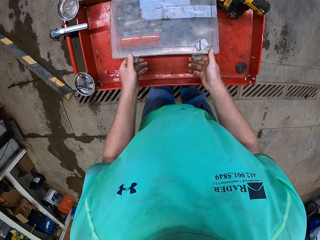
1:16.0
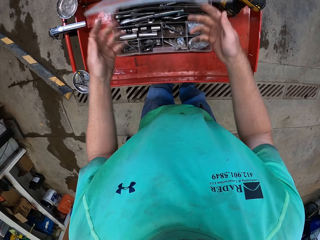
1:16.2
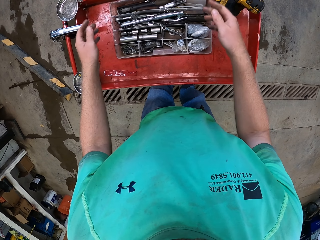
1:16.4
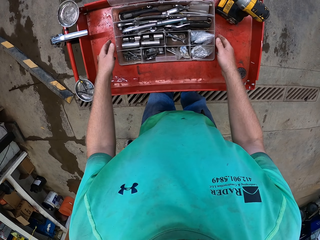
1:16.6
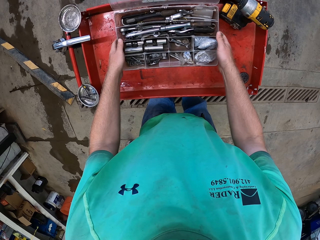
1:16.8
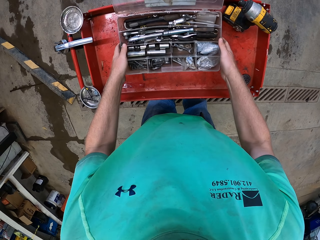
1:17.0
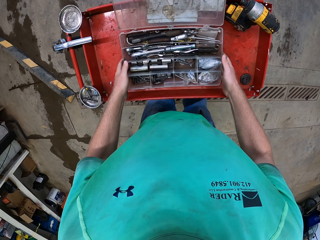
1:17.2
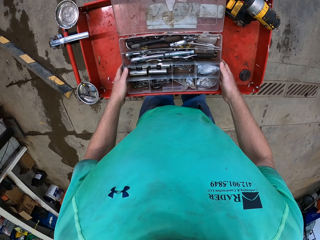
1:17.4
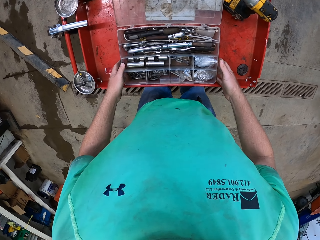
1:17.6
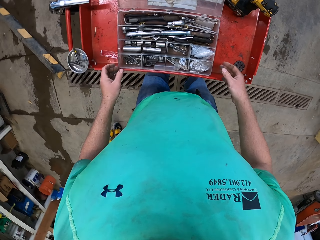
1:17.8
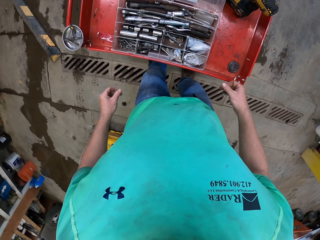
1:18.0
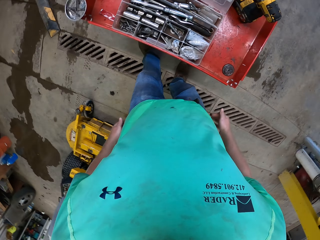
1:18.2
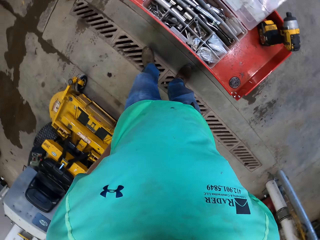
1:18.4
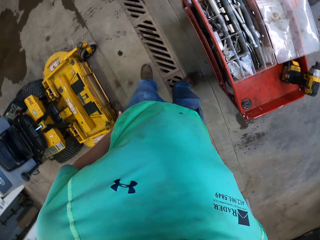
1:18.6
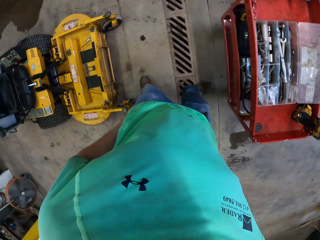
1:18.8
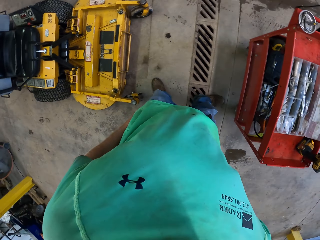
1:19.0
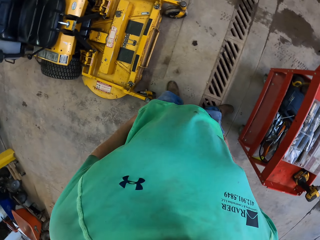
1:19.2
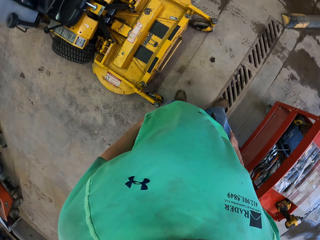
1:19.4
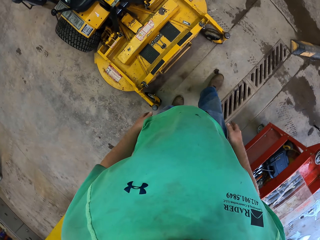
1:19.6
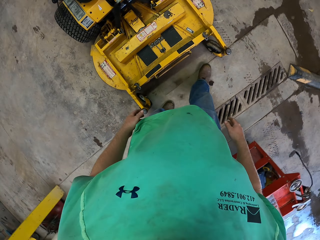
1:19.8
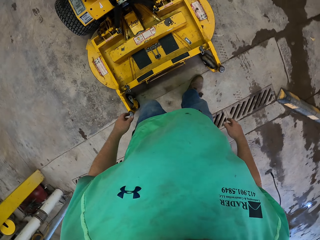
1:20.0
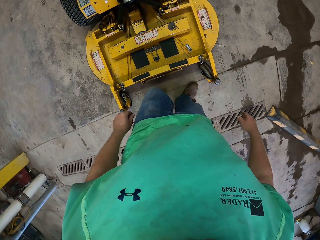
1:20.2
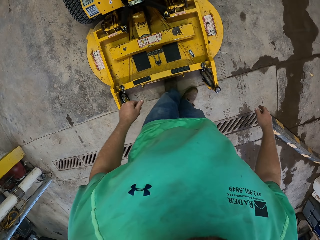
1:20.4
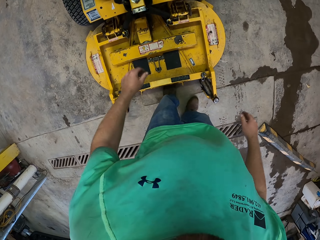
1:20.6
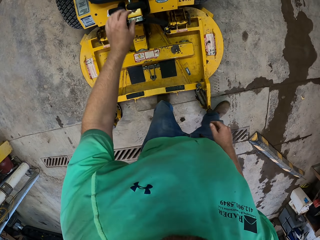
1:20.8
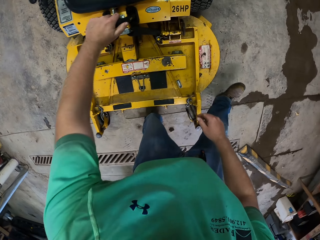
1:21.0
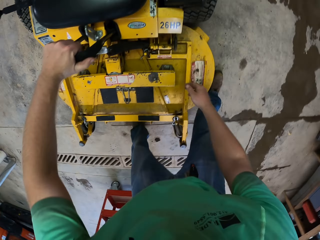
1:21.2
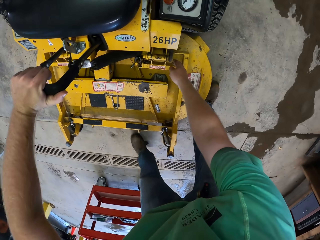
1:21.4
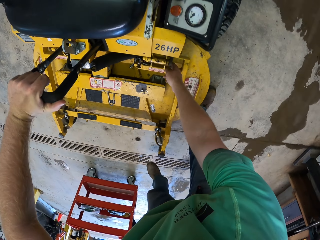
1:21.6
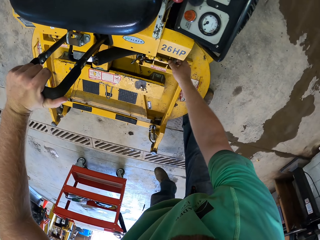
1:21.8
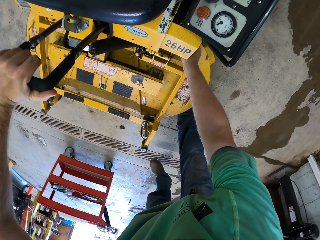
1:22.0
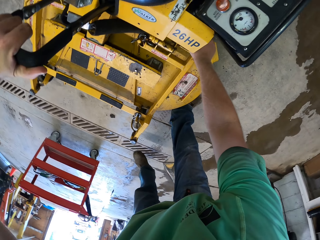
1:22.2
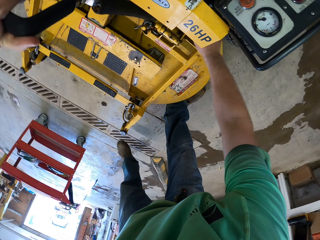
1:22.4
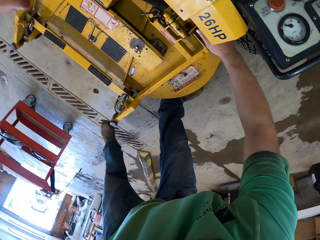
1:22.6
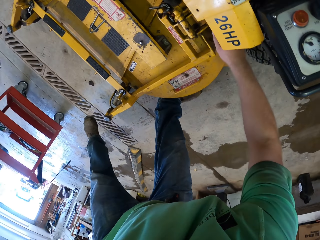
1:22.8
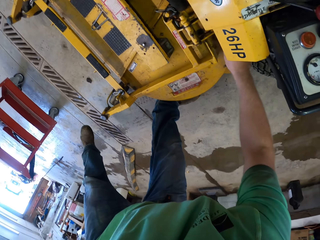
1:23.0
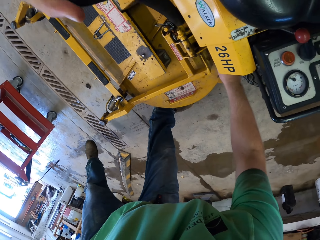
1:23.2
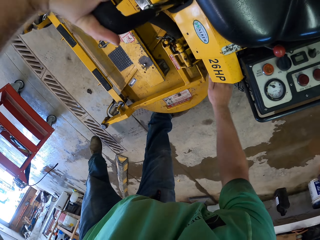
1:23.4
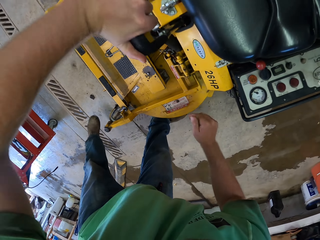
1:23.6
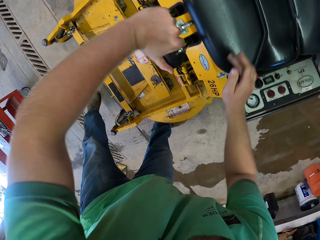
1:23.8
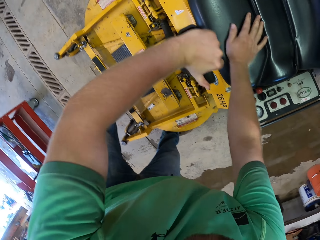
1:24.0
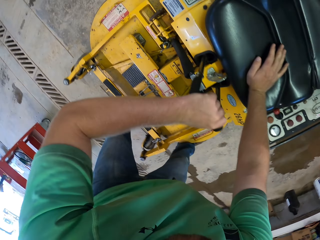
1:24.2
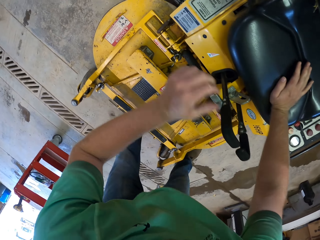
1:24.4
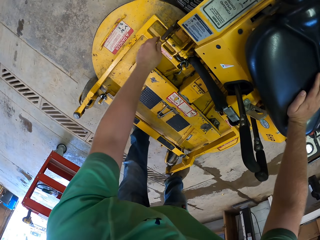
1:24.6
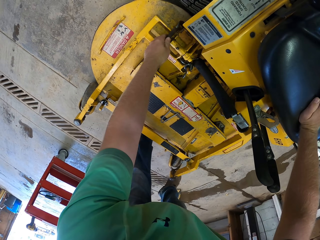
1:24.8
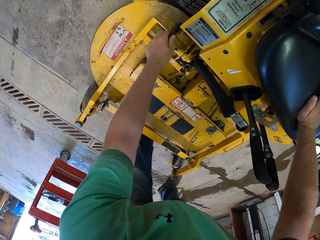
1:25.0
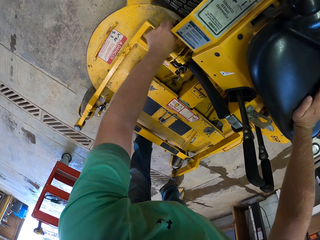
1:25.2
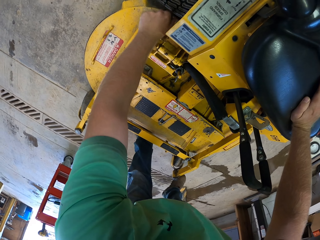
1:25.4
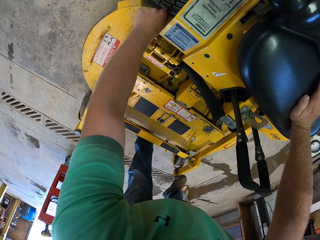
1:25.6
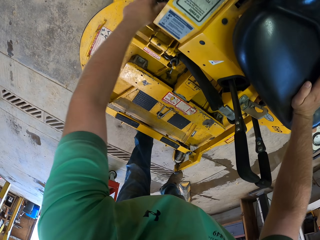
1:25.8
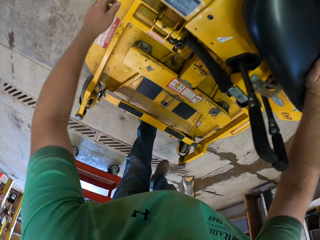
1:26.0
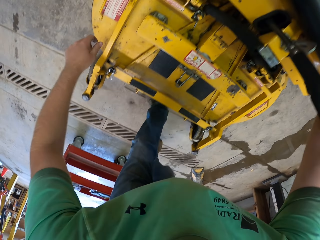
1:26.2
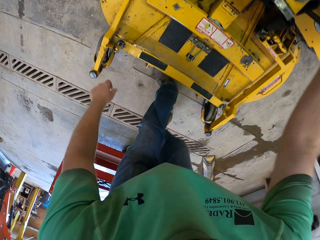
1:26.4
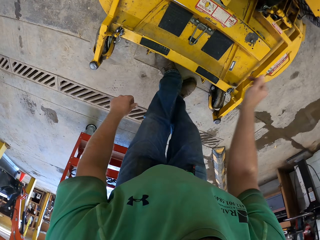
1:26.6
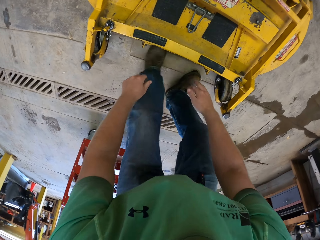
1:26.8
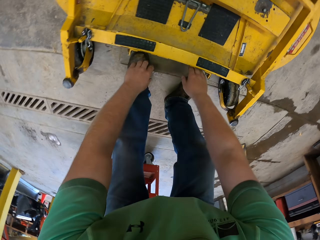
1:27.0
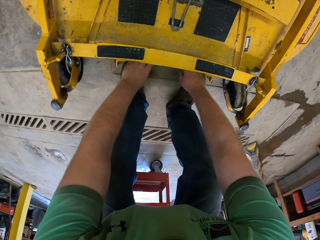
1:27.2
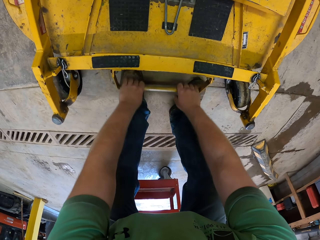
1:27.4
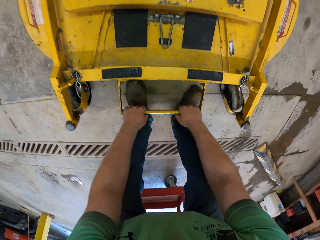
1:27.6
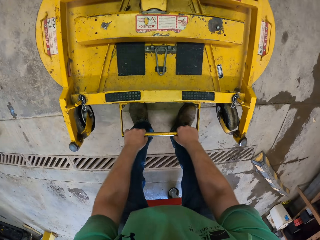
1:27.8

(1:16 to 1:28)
The camera wearer opens the nuts and bolts pack on the tools trolley with both hands. He adjusts the nuts and bolts pack on the tools trolley with both hands. He holds the handle of the walker mower with his left hand. He touches the automated vehicle. He pulls a lever in the walker mower with his right hand. He places his right hand on the walker mower seat. He pulls a lever in the walker mower with his left hand. He lifts the mower with a handle in the walker mower with both hands.

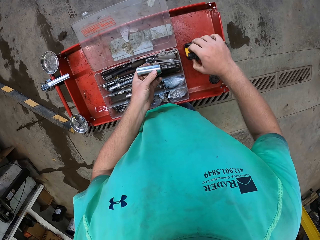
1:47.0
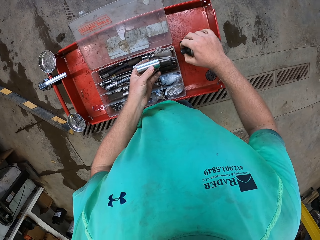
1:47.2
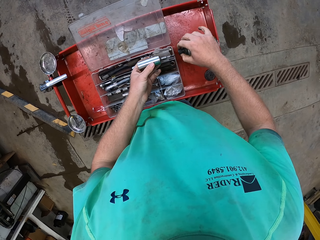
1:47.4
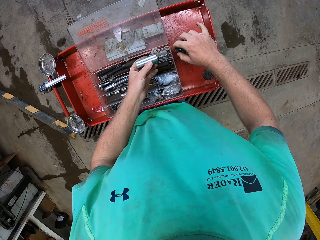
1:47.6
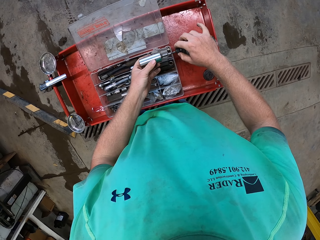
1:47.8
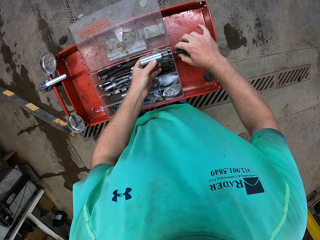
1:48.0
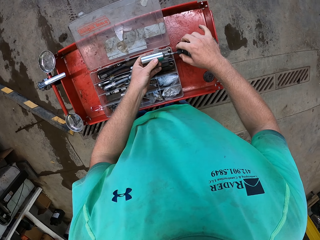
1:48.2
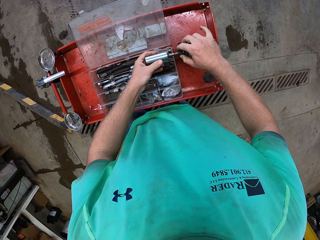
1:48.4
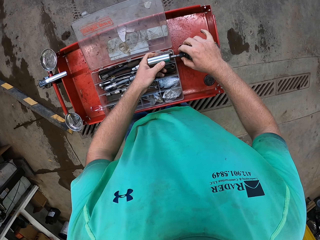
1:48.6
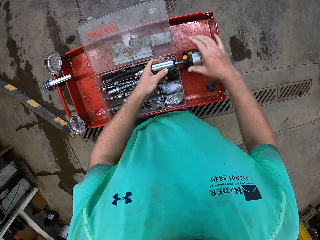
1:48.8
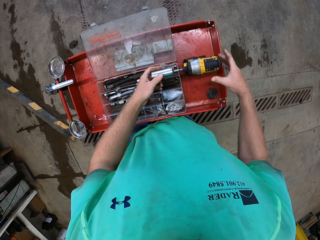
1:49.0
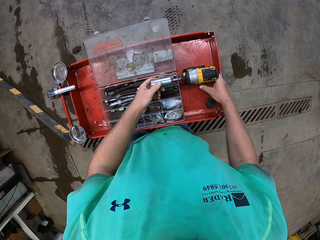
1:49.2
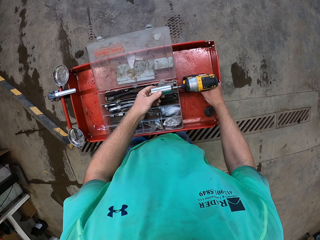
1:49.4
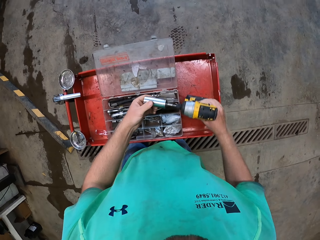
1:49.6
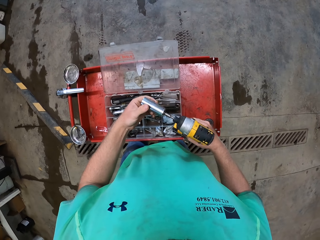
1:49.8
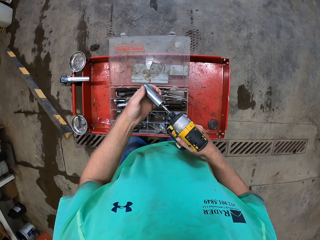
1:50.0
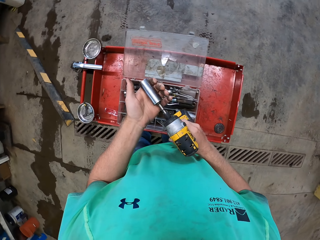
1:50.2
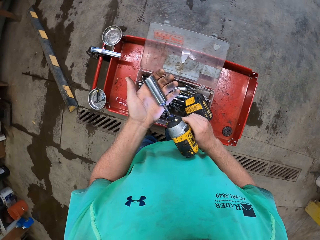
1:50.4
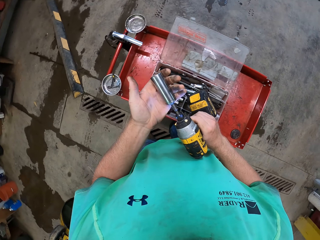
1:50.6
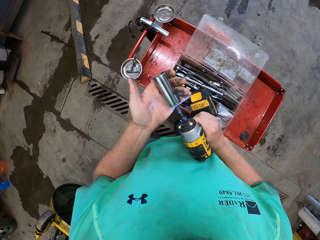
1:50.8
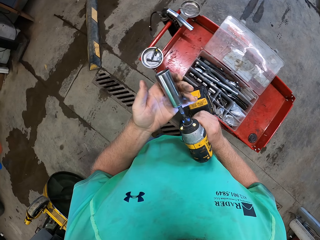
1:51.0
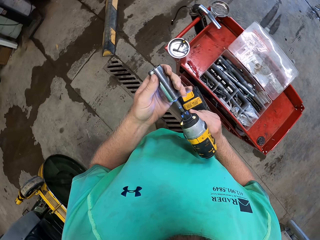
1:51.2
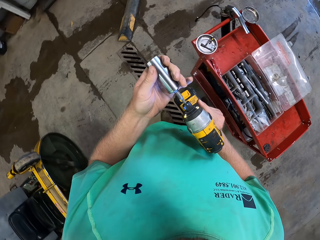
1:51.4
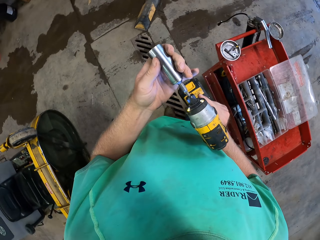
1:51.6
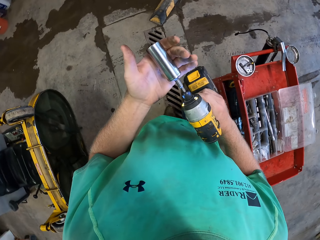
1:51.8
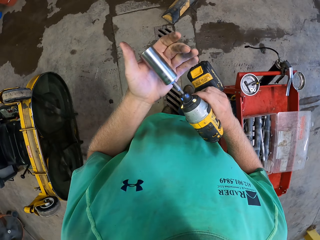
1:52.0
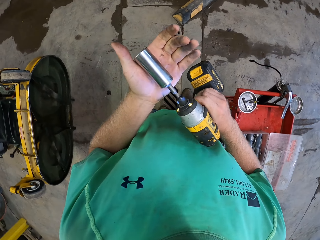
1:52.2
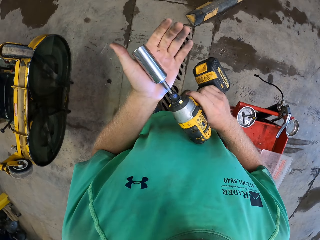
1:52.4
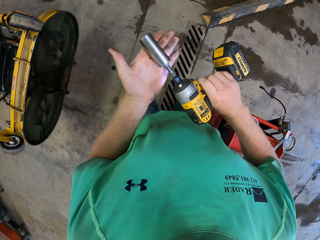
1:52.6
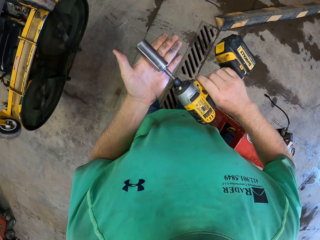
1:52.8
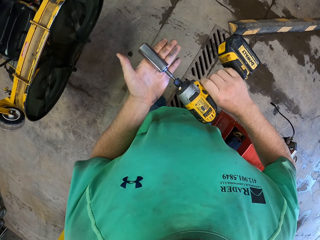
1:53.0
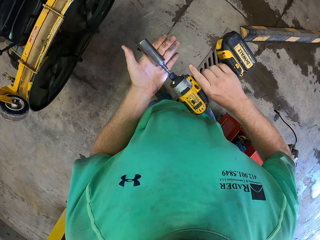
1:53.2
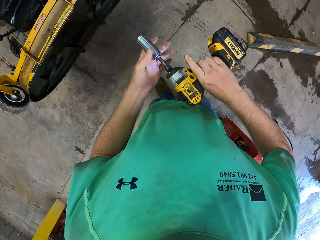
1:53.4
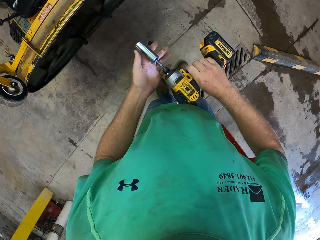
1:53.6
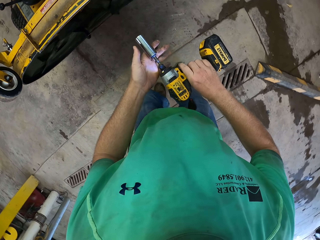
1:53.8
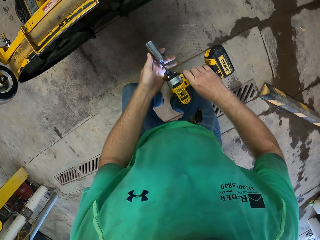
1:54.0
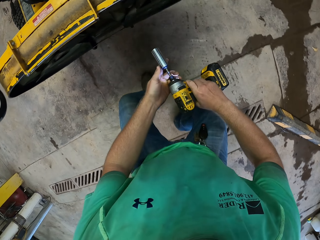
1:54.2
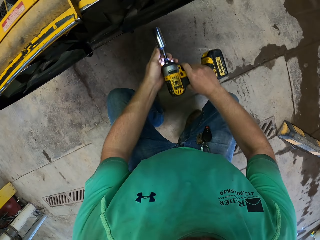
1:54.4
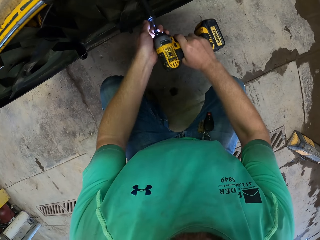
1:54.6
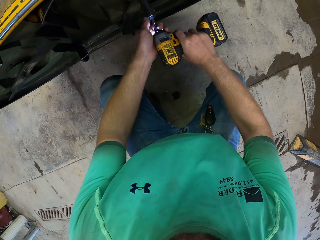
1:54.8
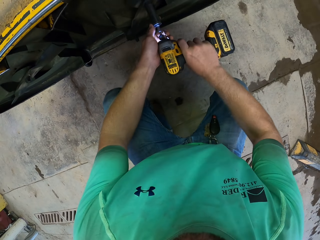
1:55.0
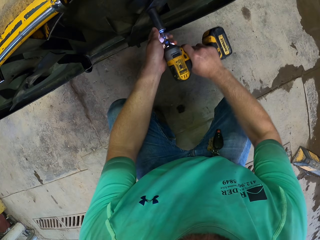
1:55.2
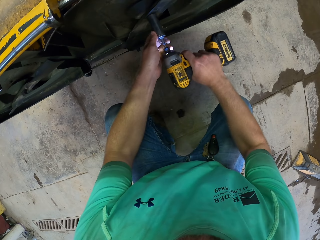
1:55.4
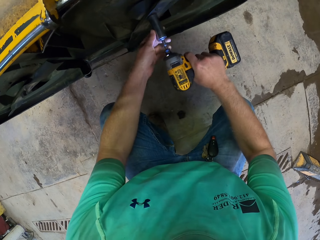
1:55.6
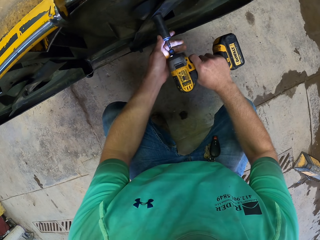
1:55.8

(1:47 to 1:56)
The camera wearer puts the bolt and nail into the hand drill on the tools trolley with both hands. He picks up the hand drill from the tools trolley with both hands. He removes a bolt on the fan blade of the walker mower with the hand drill in both hands. He loosens the nuts.
